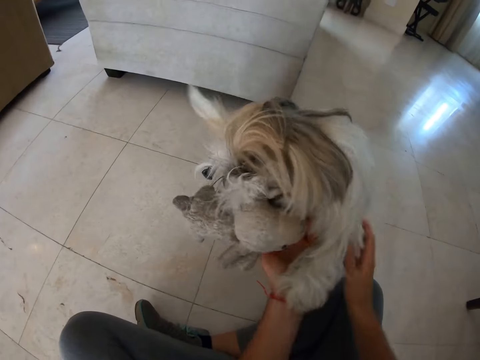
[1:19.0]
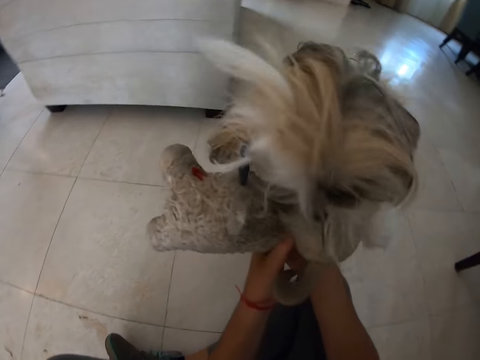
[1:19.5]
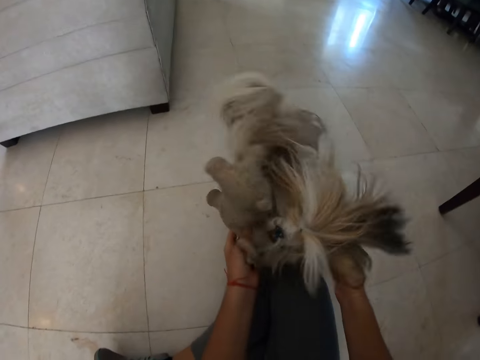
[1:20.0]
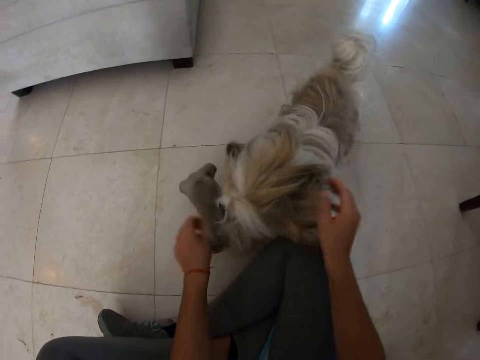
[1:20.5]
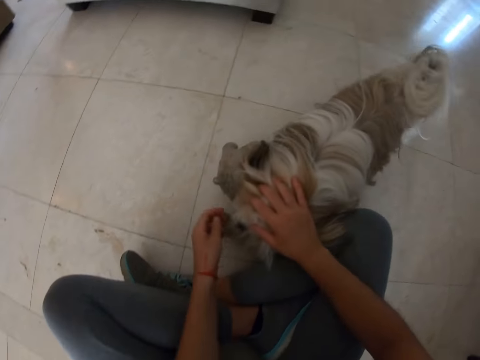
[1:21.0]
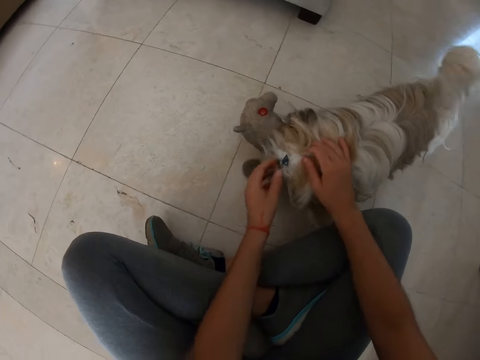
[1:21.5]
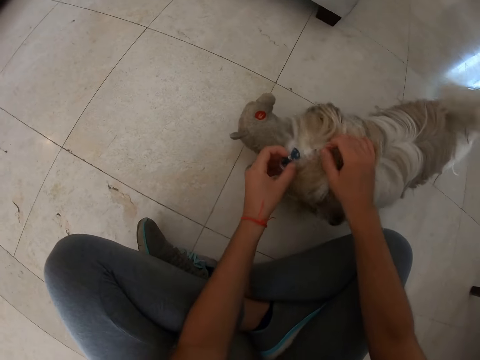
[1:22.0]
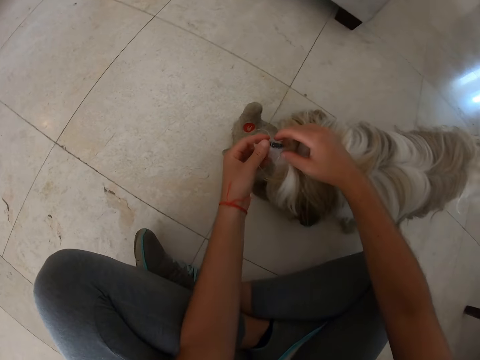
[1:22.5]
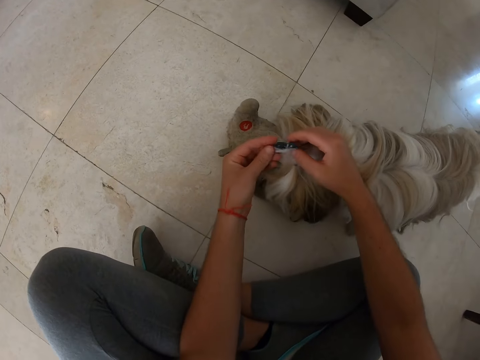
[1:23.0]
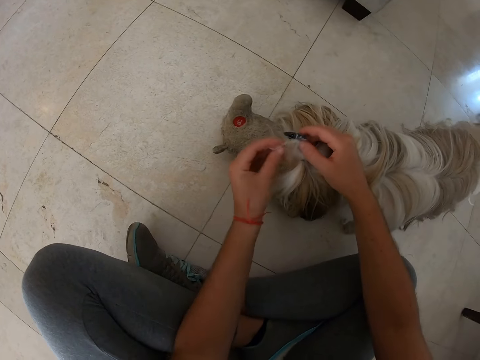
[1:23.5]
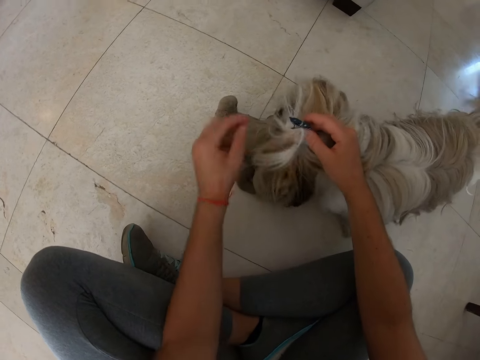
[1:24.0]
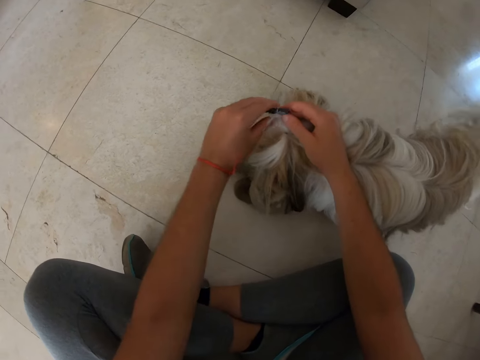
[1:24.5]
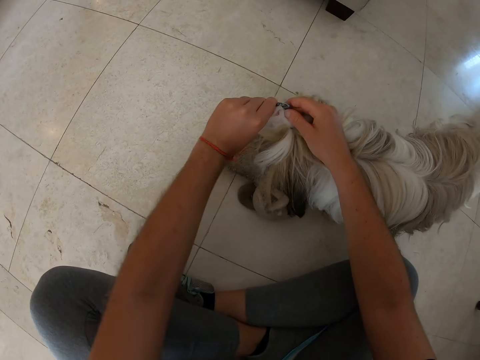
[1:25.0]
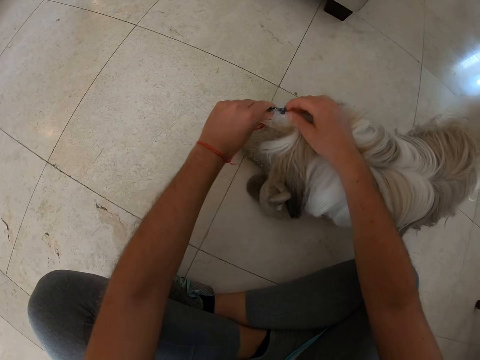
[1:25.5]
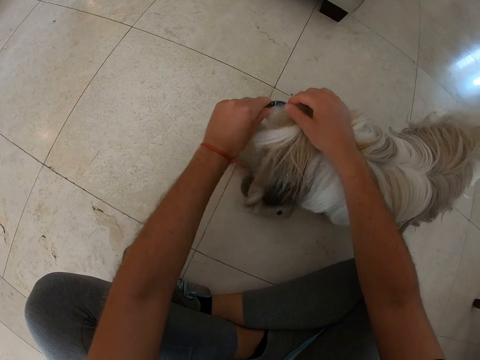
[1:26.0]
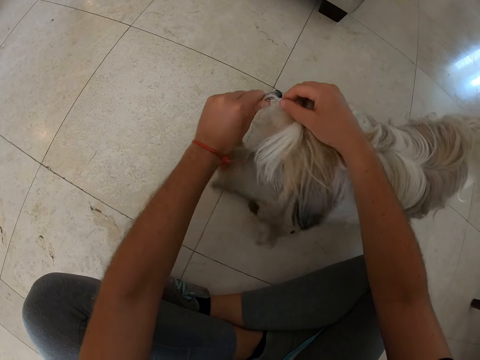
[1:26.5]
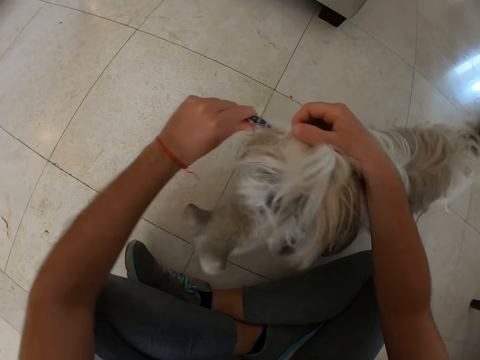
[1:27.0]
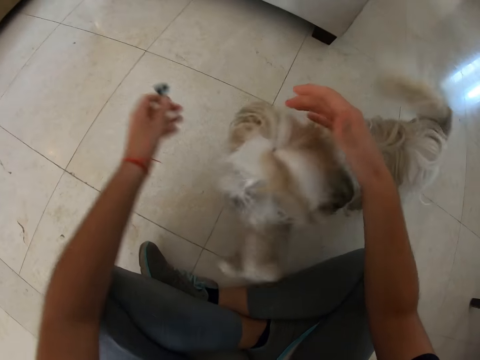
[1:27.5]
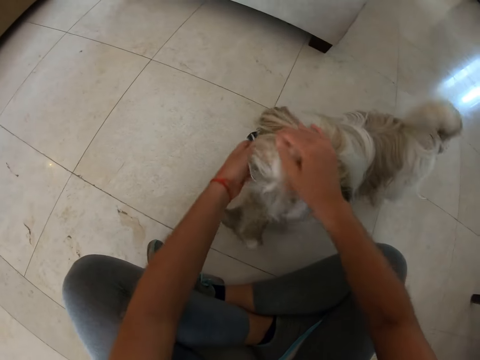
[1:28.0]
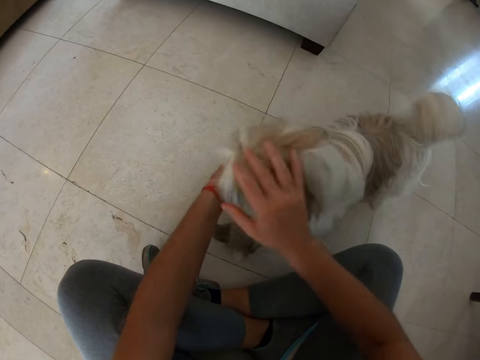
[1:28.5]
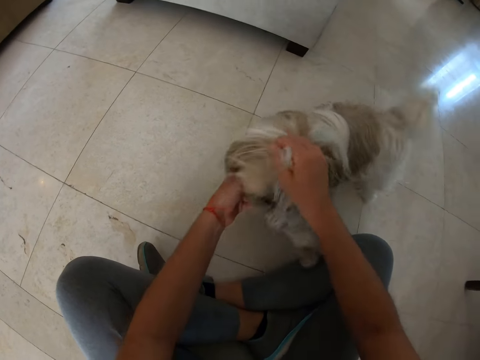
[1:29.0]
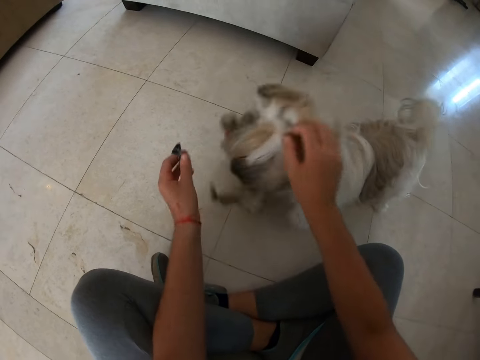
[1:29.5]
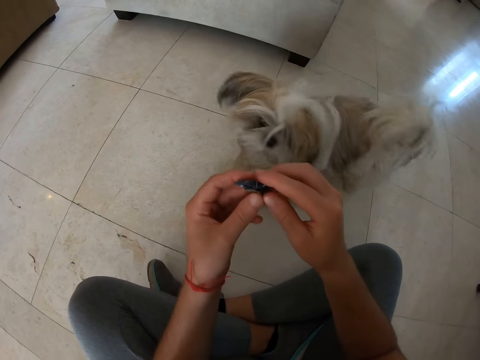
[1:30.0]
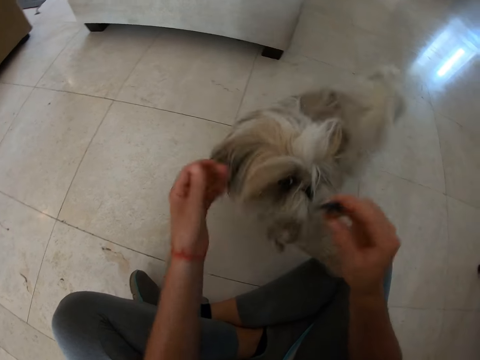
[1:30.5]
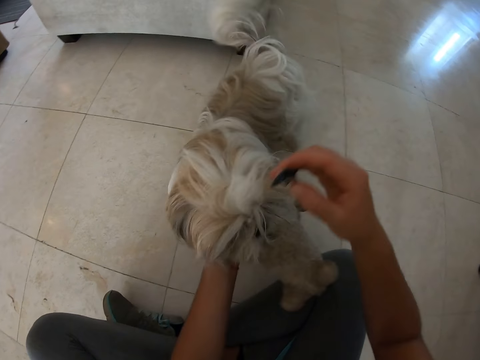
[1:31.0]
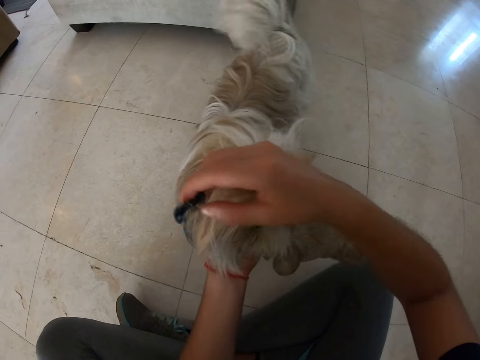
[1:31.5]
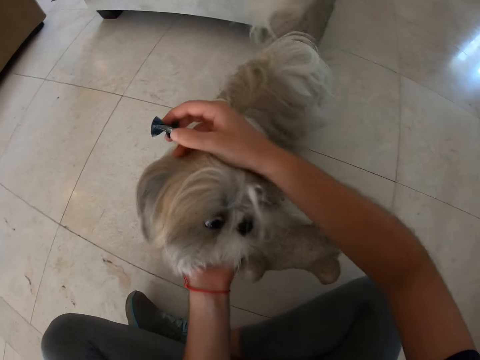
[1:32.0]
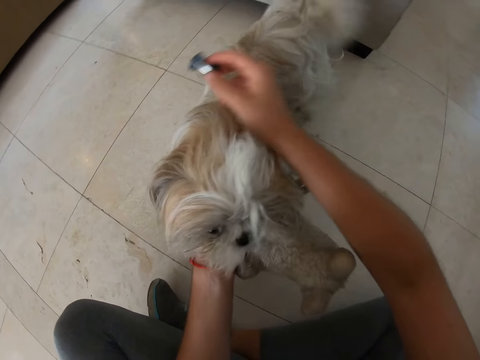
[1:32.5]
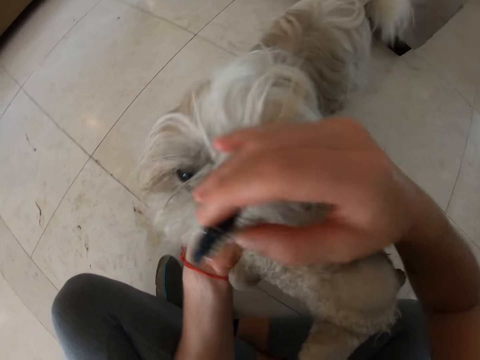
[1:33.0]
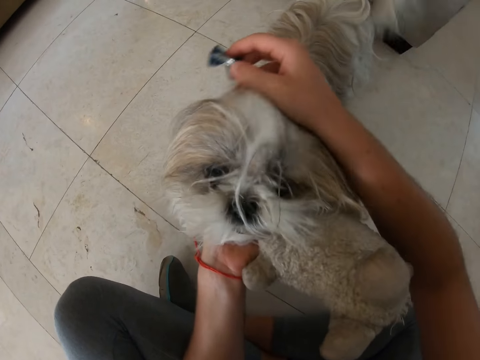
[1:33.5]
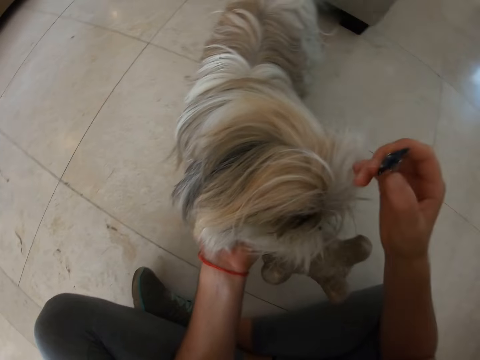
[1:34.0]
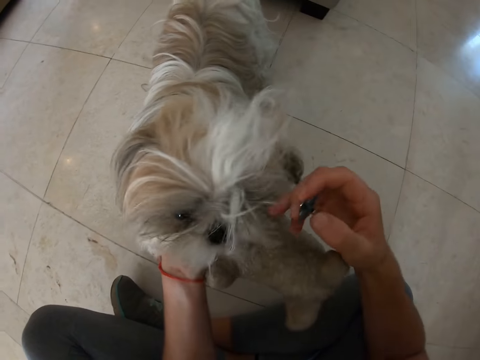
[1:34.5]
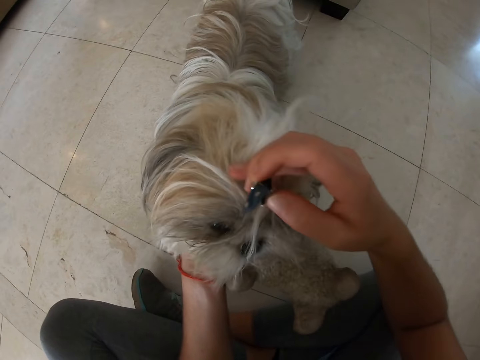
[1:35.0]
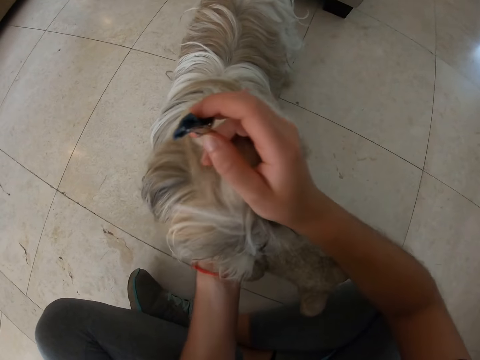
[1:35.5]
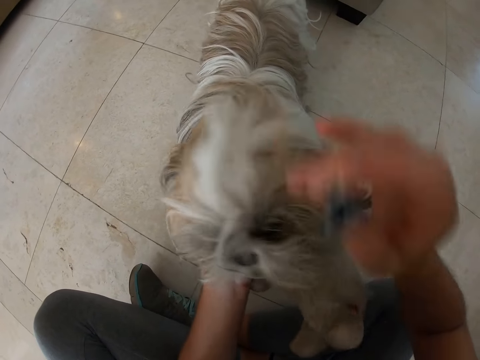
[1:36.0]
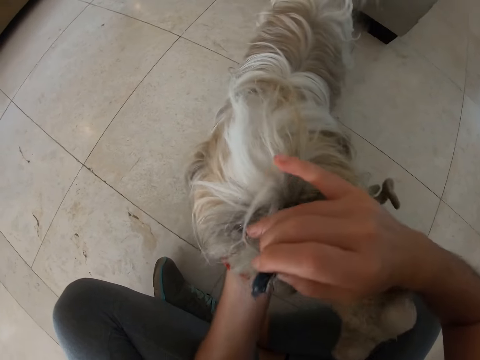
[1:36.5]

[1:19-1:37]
The camera wearer takes off the clip from the dog's head. She holds the clip on the puppy's fur. She removes the clip. She combs the puppy's fur with her hand.

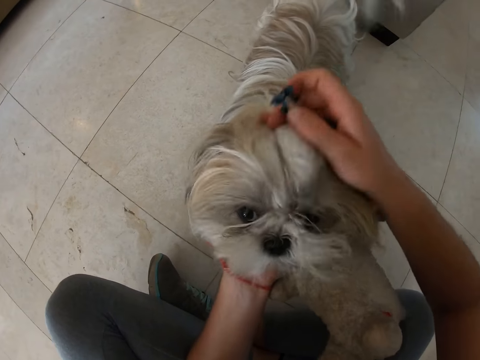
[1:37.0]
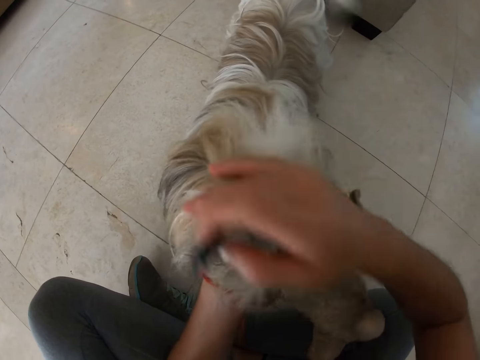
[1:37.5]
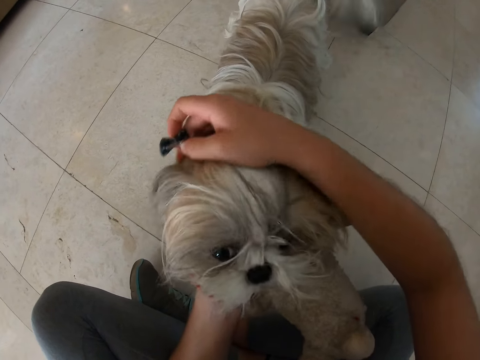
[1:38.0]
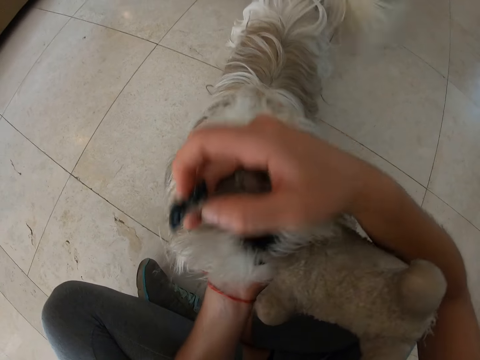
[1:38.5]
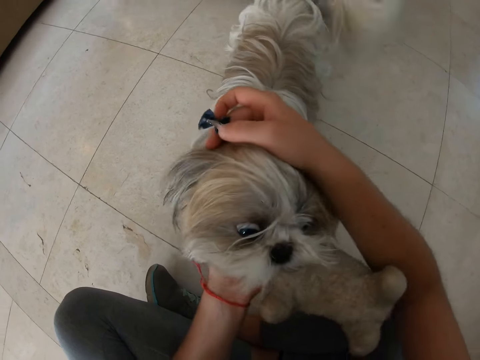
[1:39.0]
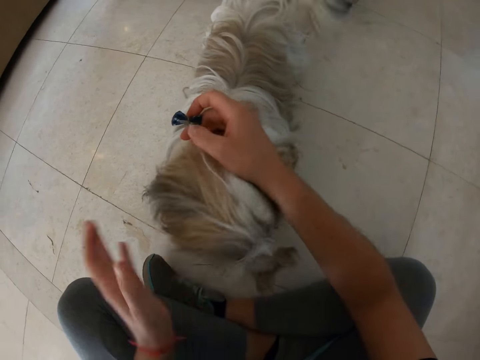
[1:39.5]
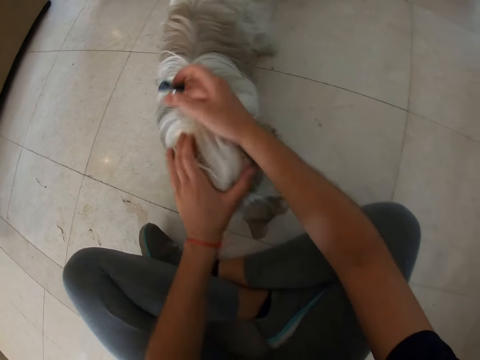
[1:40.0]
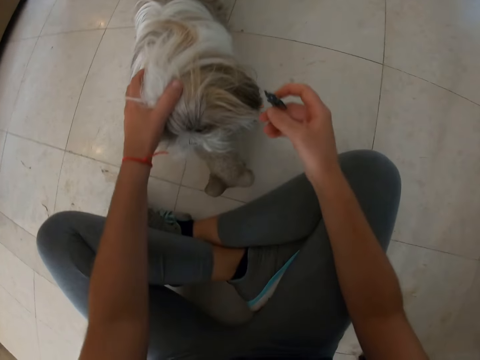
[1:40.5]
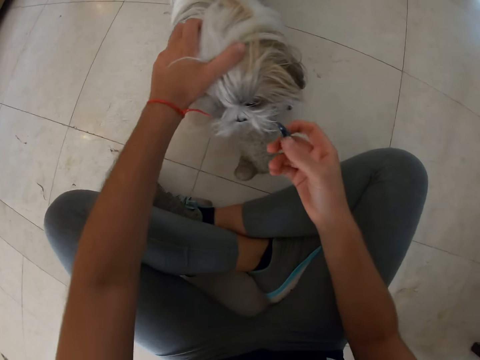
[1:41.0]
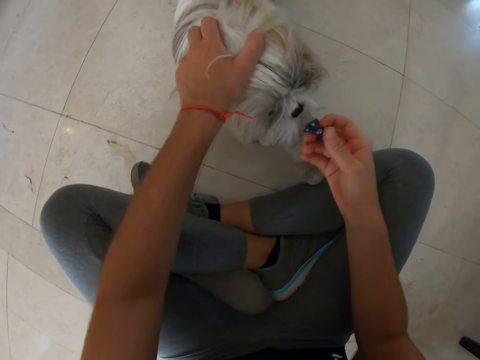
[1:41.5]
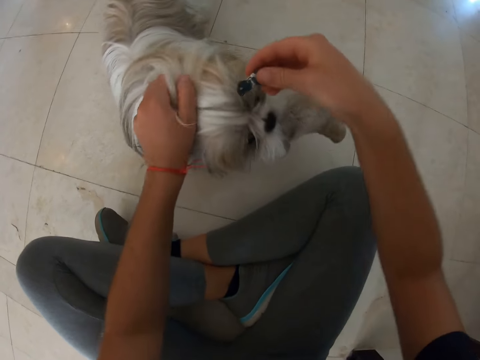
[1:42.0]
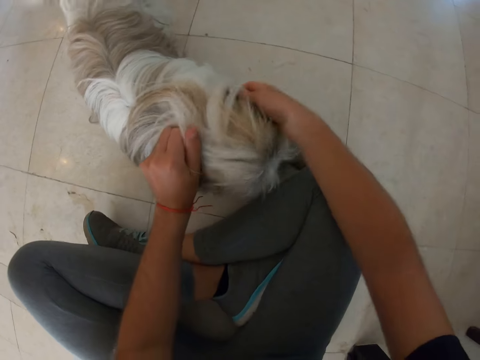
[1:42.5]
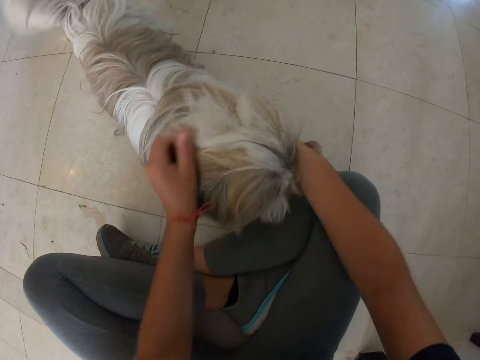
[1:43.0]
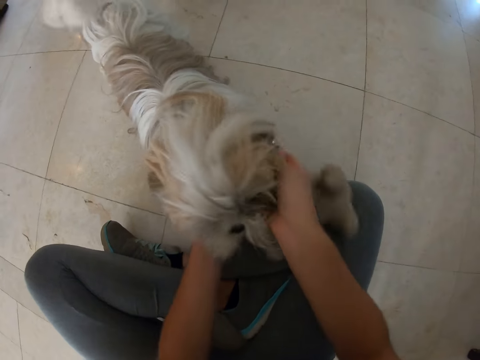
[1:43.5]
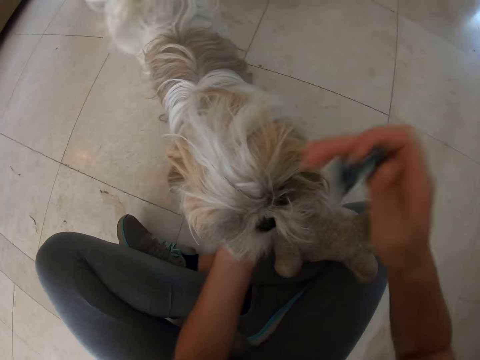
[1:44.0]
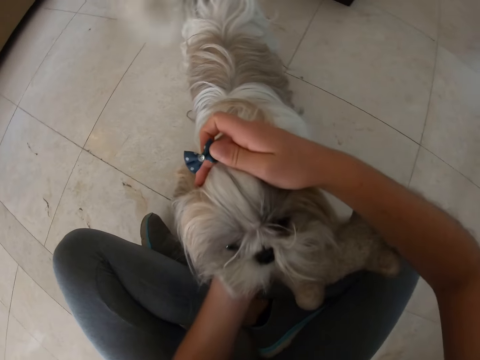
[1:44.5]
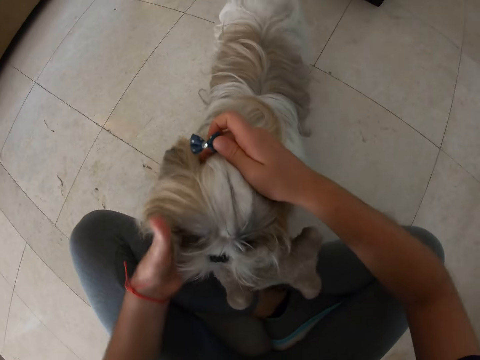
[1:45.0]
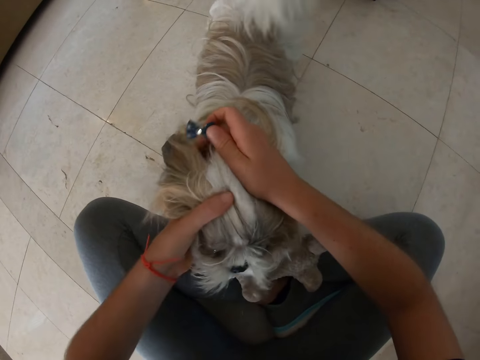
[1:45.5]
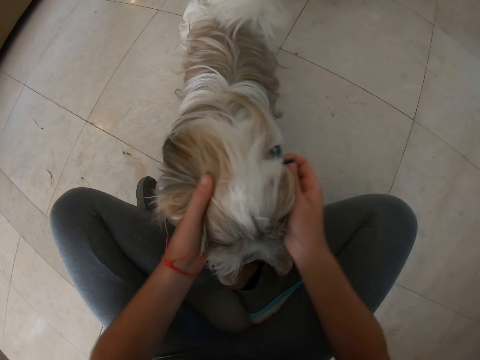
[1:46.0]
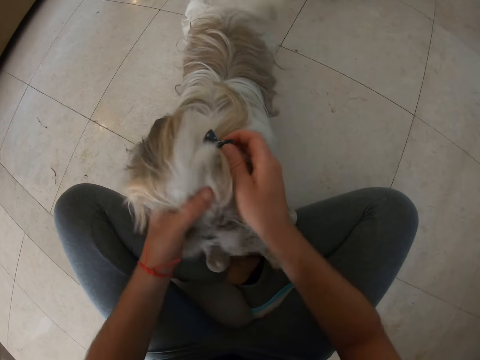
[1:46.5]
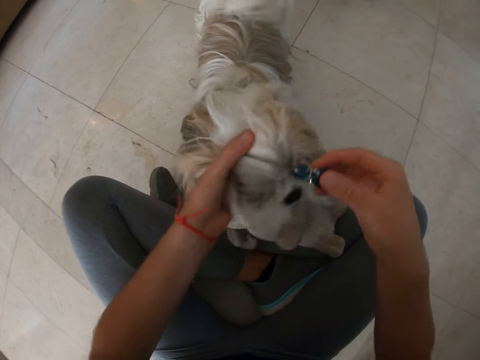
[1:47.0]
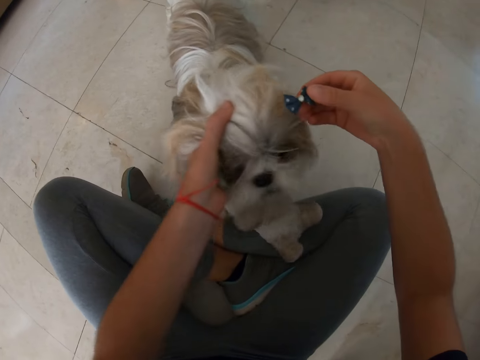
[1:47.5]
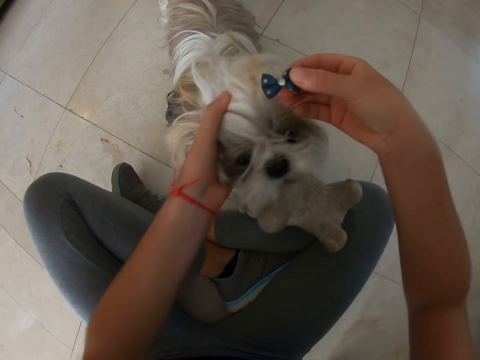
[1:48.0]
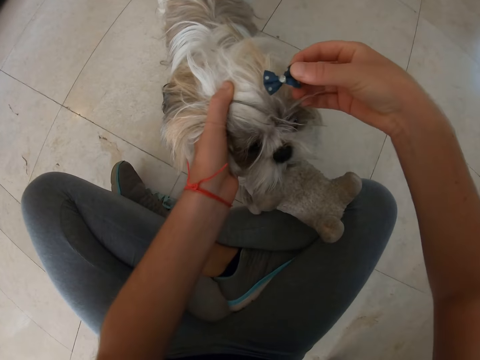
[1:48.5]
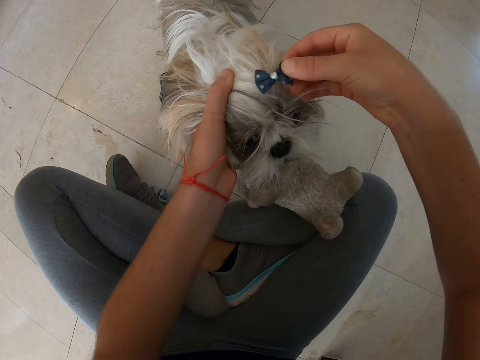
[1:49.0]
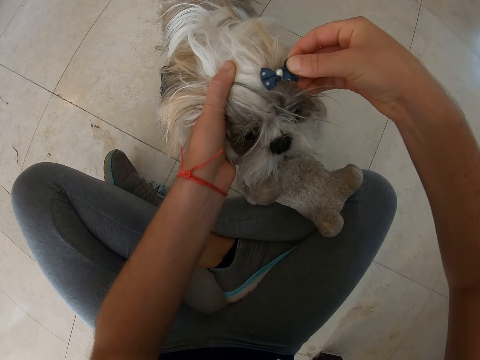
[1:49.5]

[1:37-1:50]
The camera wearer places the clip on the dog's head.
